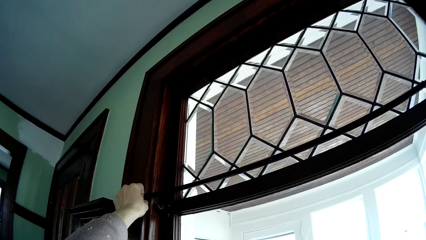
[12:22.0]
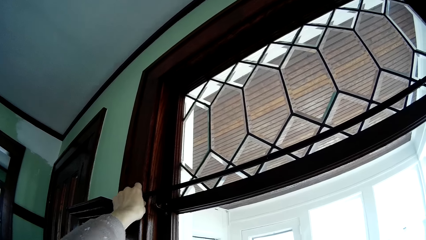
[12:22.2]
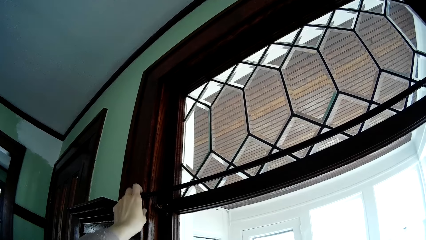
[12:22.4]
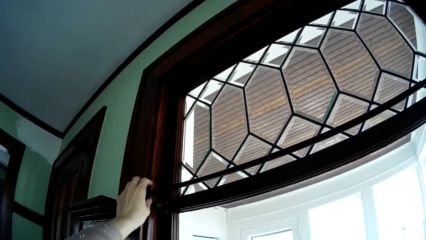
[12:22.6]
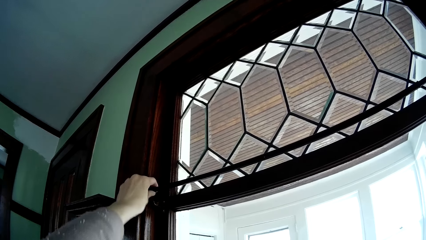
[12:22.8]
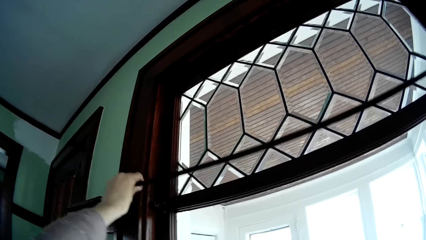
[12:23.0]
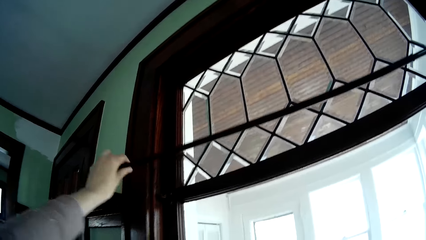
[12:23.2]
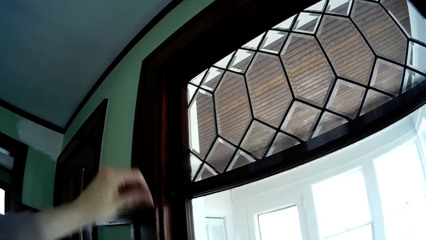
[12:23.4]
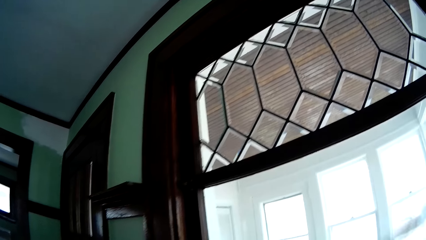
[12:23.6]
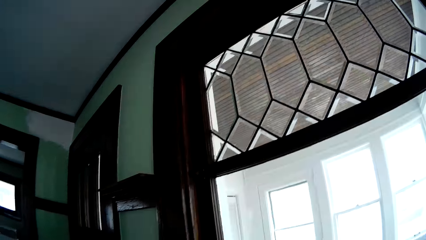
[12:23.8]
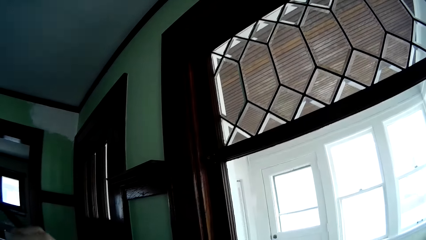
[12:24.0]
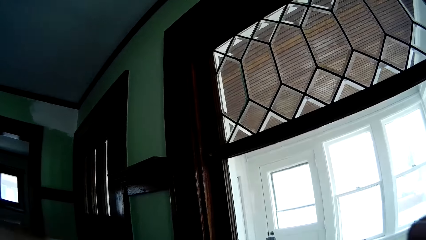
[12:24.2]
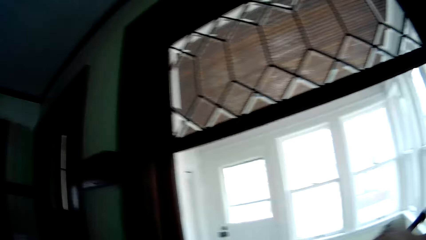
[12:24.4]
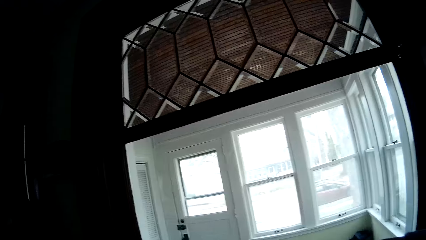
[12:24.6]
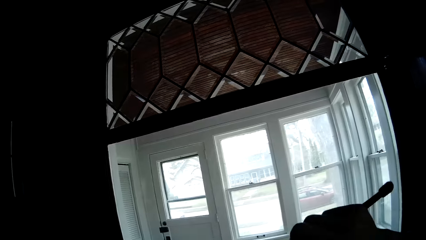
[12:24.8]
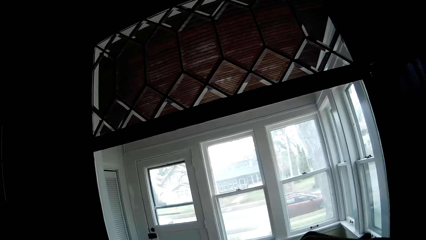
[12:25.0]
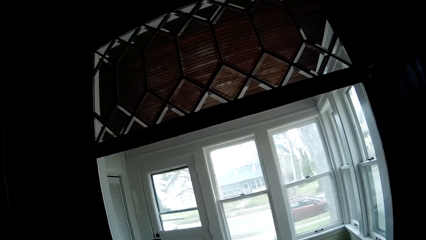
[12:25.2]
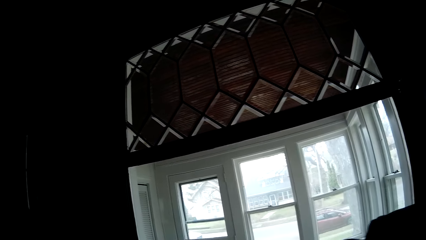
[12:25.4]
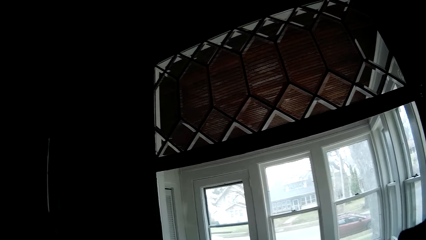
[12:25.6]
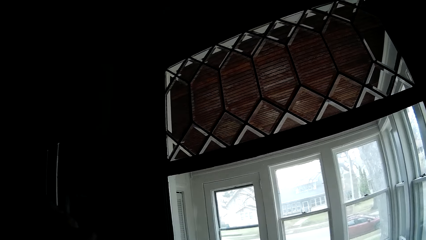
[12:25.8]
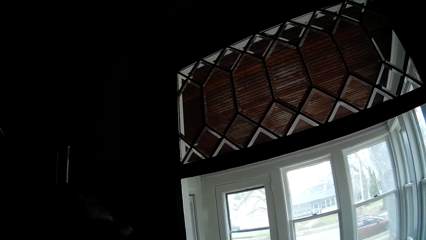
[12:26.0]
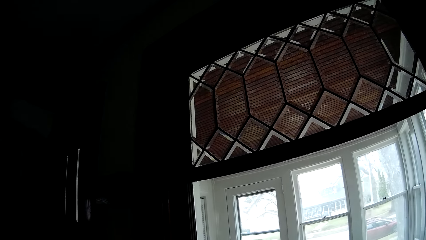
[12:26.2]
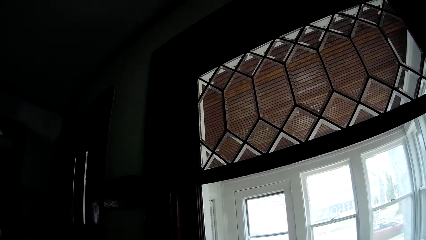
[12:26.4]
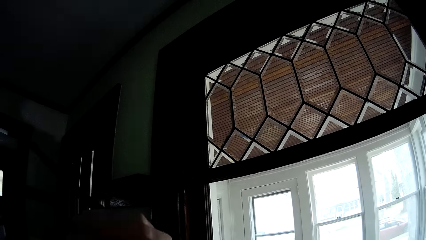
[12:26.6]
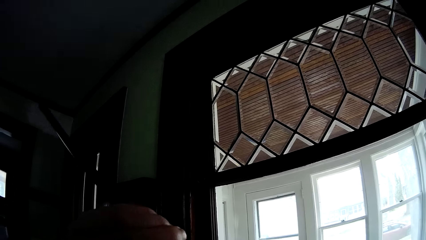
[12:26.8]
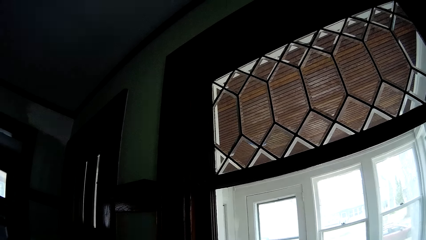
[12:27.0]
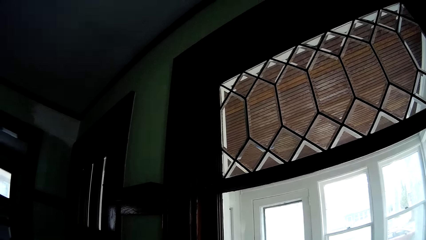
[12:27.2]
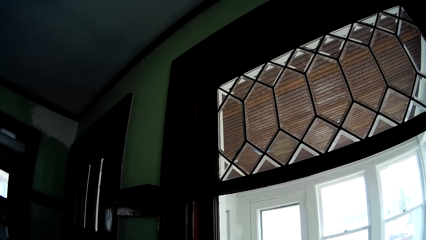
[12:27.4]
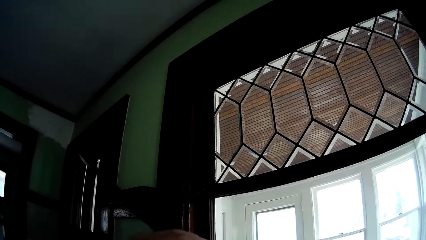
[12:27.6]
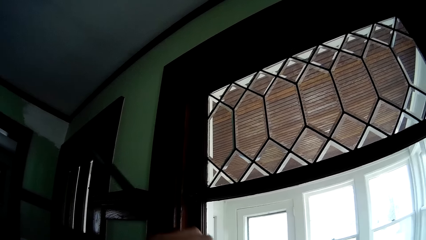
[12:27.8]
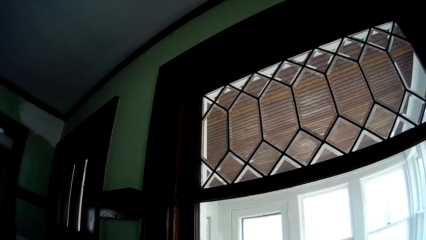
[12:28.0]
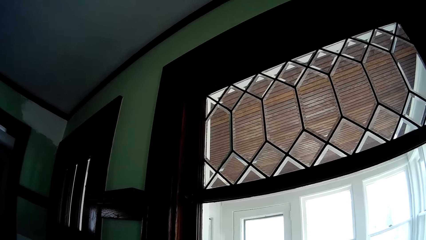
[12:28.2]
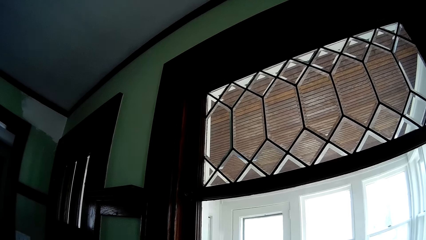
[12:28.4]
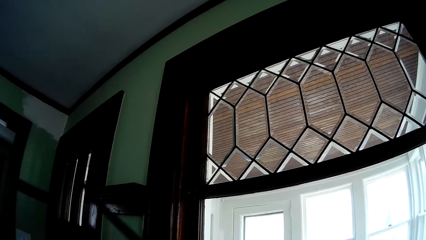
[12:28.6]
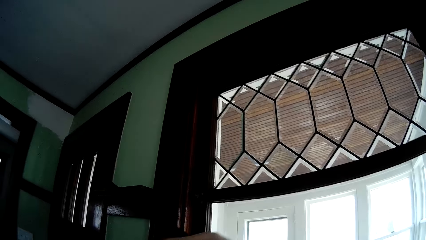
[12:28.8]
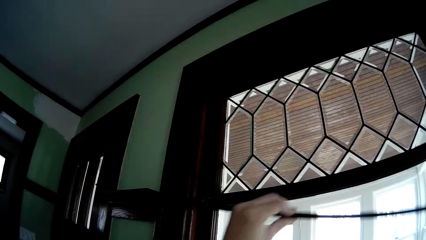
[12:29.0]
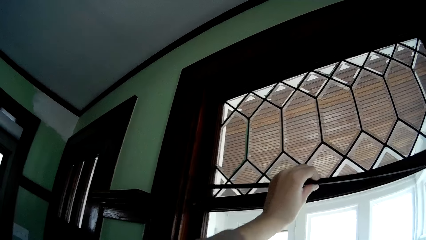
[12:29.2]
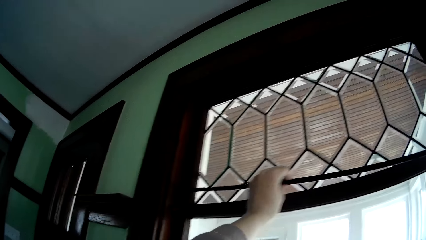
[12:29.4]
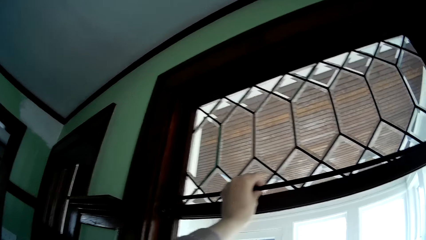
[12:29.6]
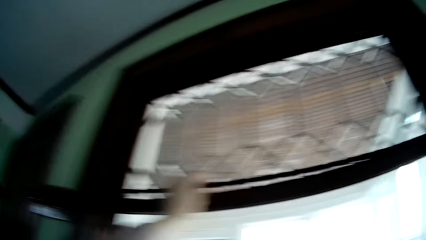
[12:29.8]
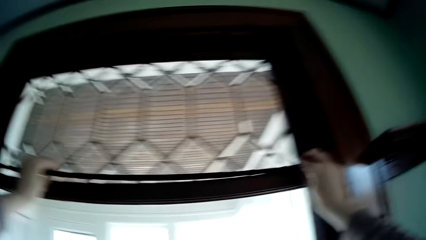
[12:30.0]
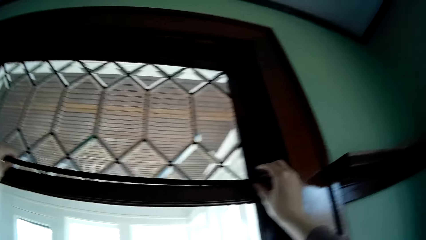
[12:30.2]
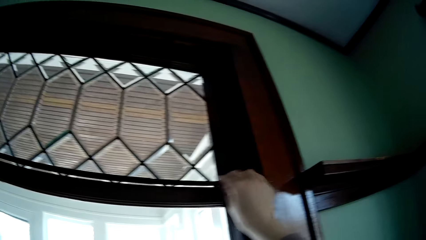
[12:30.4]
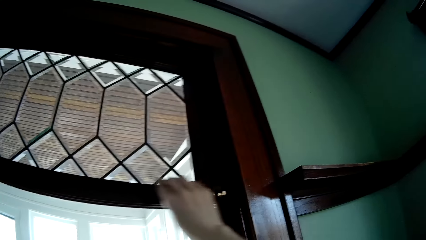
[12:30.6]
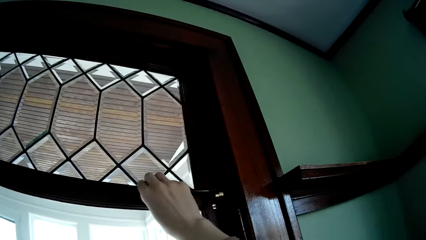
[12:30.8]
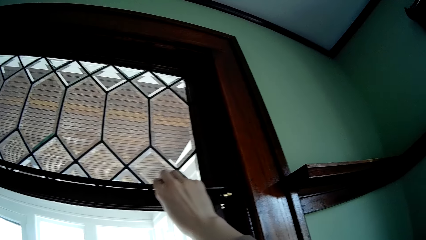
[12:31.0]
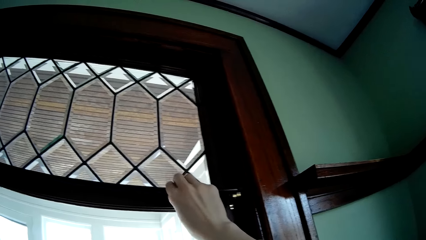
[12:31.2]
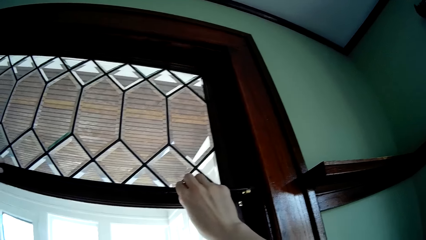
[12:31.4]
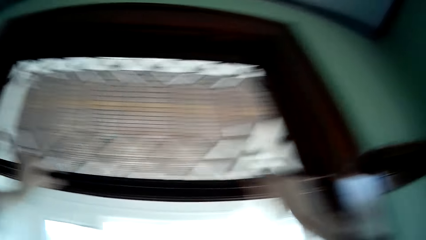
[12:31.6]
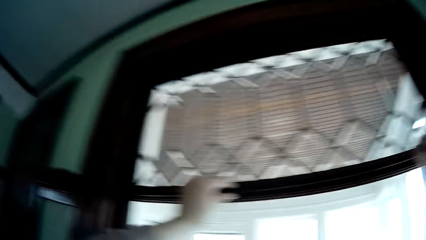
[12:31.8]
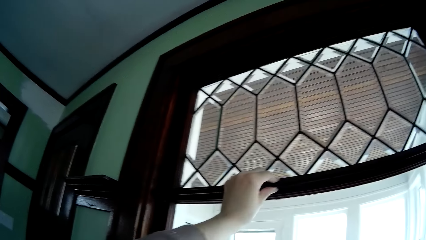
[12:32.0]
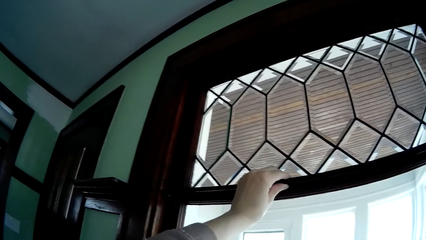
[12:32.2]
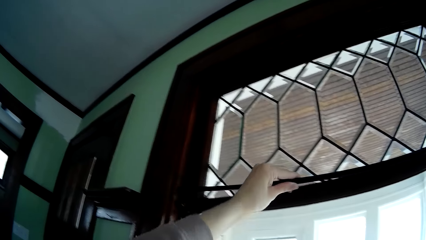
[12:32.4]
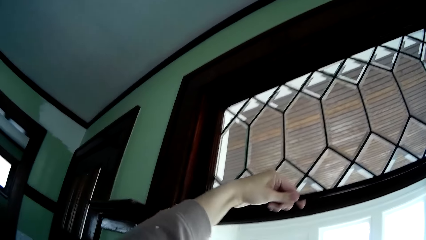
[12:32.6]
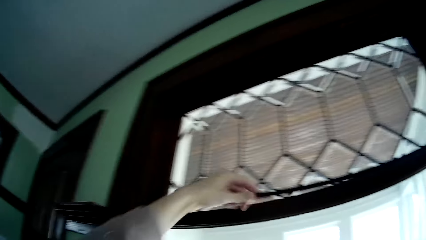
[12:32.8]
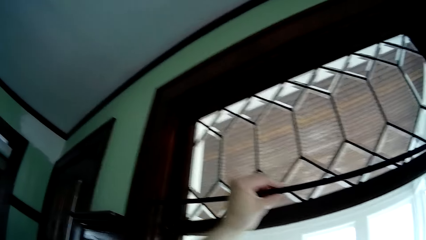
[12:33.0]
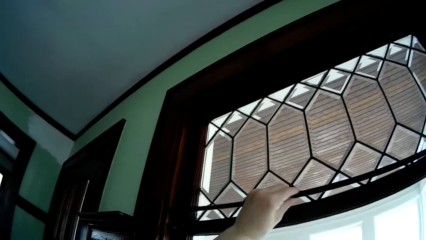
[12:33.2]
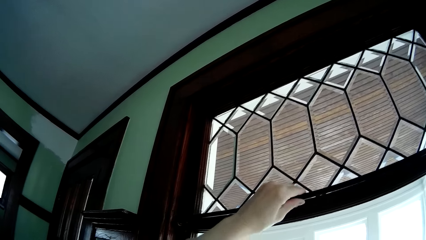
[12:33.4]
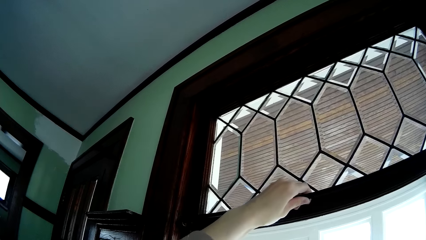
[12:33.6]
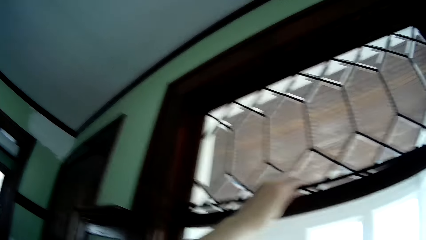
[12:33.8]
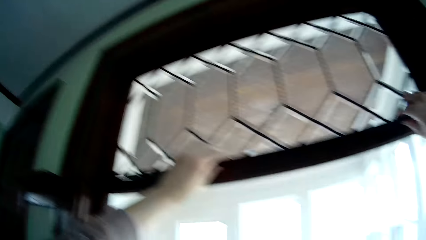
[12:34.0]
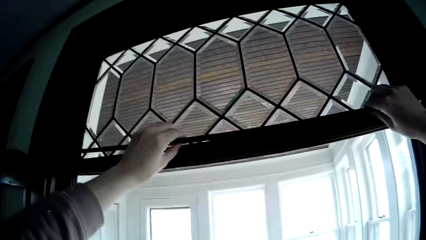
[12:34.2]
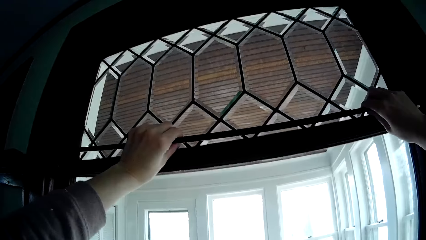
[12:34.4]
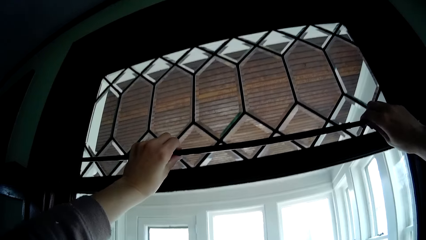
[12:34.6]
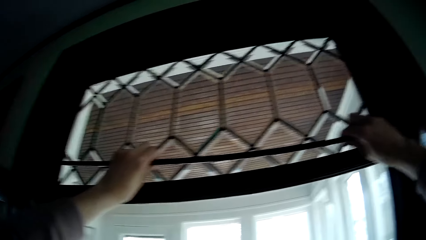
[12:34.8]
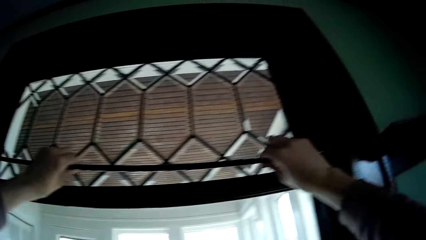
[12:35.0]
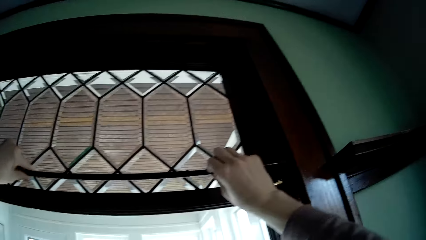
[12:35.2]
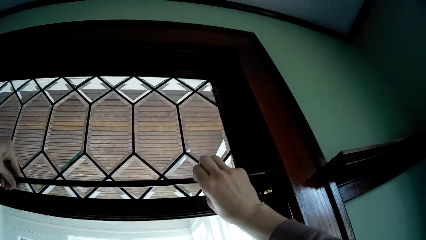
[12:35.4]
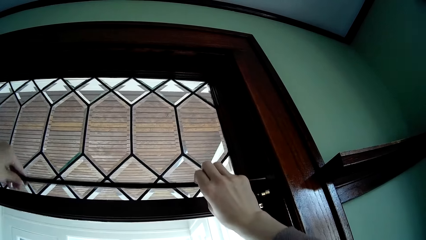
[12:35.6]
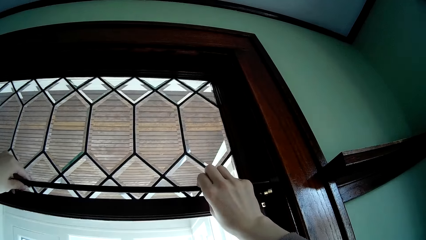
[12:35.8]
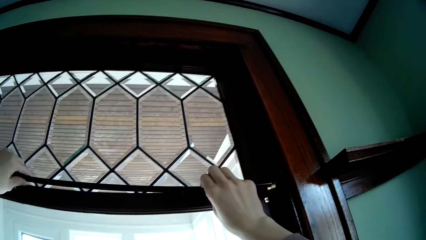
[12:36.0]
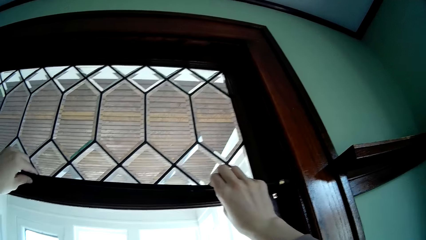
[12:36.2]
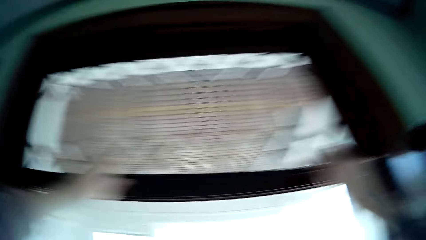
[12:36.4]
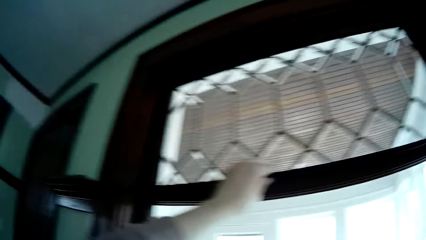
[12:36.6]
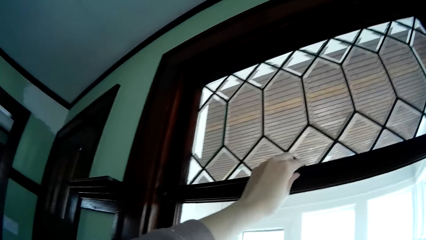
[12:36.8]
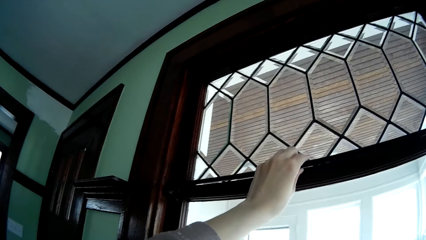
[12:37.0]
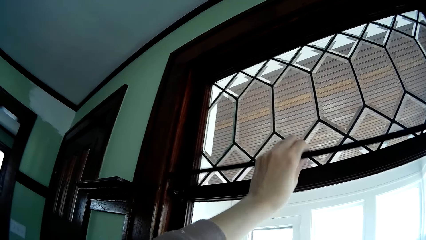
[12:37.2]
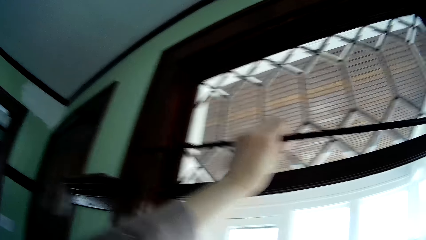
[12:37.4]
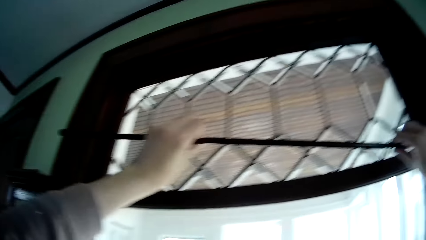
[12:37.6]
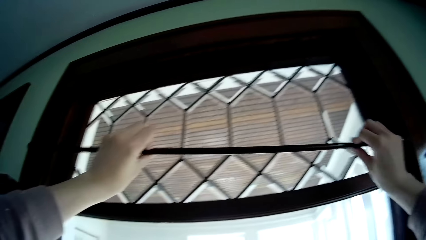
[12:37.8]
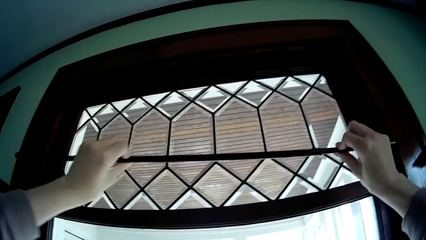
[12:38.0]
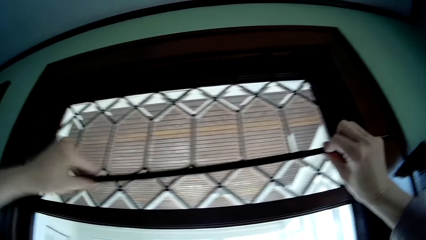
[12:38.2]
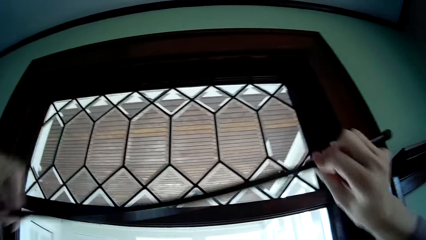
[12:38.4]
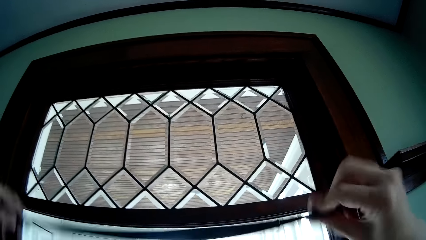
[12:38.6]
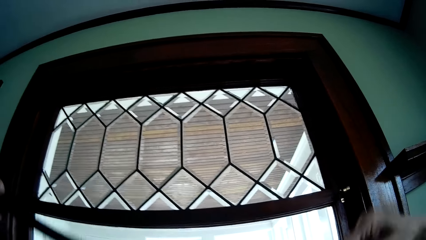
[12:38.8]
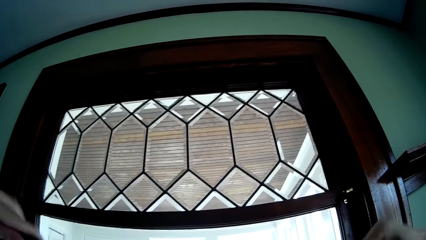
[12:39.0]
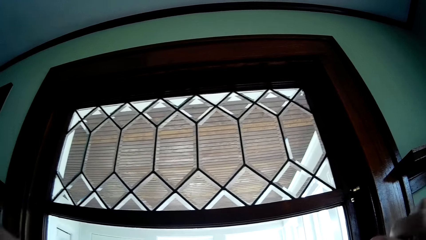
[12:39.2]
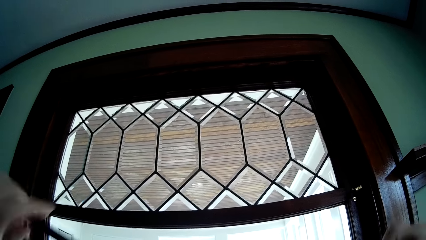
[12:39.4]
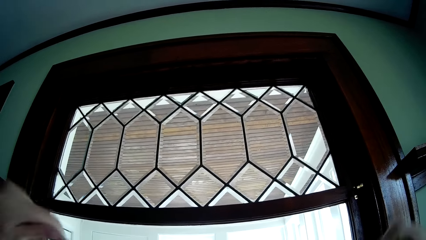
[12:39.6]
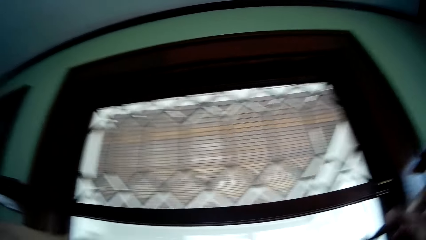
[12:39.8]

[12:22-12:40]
The camera wearer removes the curtain rod from the curtain rod bracket holder with his left hand. He adjusts the curtain rod with both hands. He rotates the curtain rod. He places the curtain rod on the curtain rod bracket holder with his right hand. He rotates the curtain rod. He adjusts the curtain rod with both hands. He fixes the curtain rod. He removes the curtain rod from the curtain rod bracket holder with both hands. He adjusts the curtain rod with both hands. He rotates the curtain rod.
